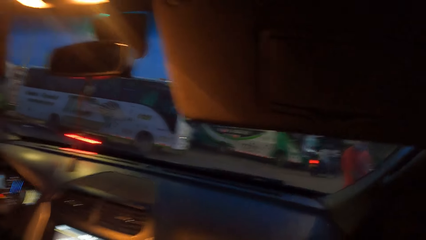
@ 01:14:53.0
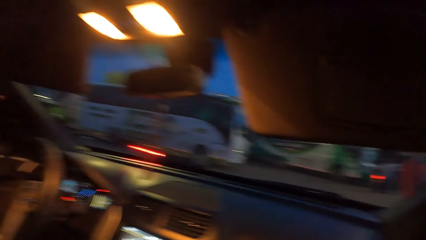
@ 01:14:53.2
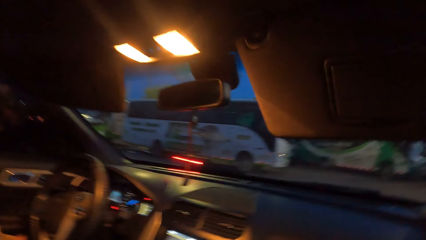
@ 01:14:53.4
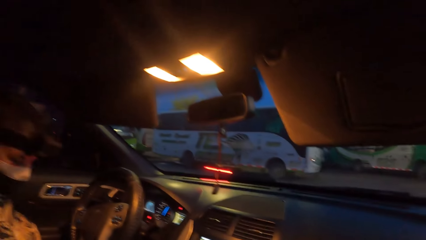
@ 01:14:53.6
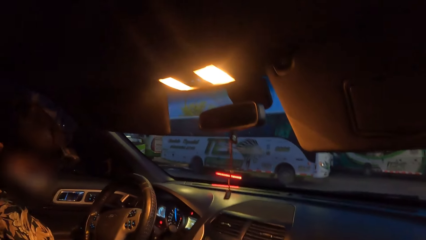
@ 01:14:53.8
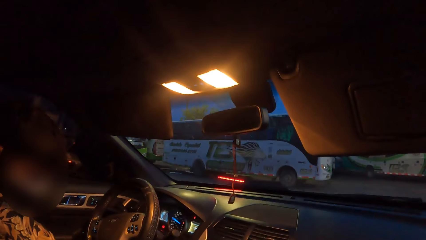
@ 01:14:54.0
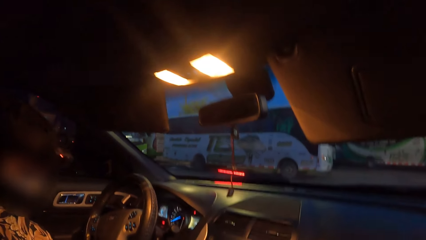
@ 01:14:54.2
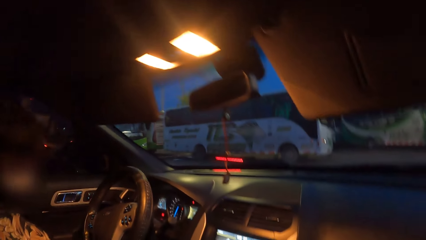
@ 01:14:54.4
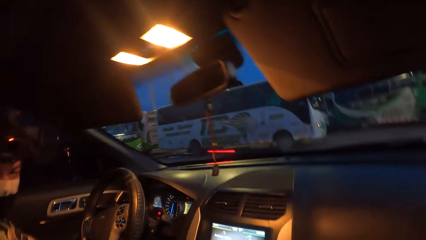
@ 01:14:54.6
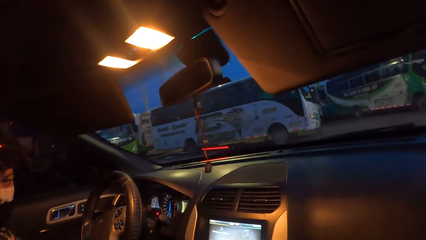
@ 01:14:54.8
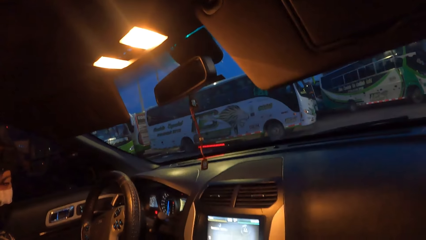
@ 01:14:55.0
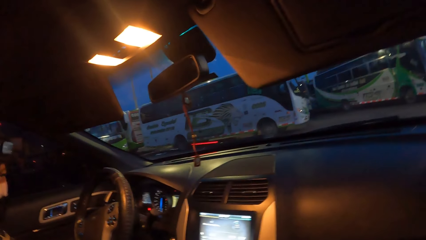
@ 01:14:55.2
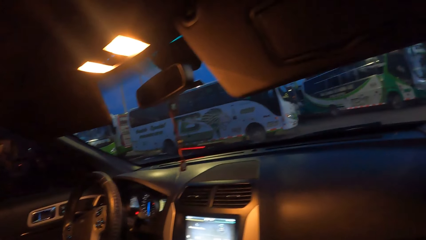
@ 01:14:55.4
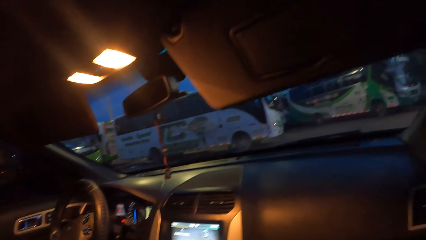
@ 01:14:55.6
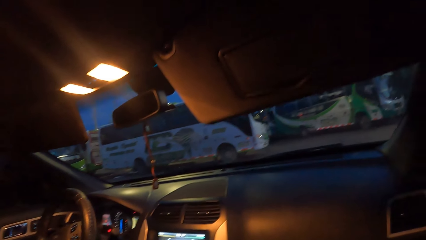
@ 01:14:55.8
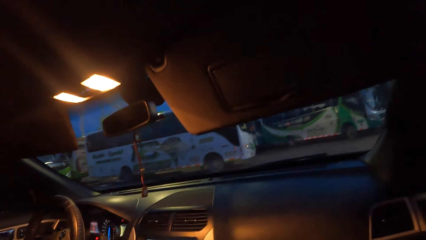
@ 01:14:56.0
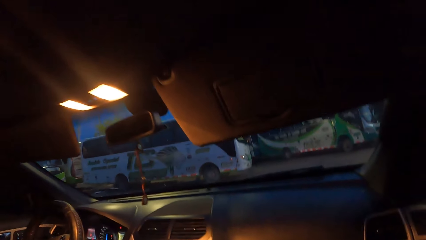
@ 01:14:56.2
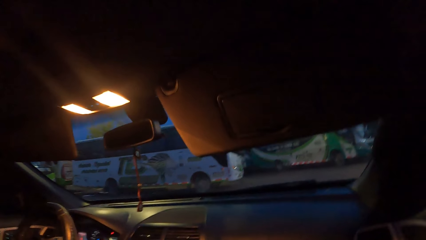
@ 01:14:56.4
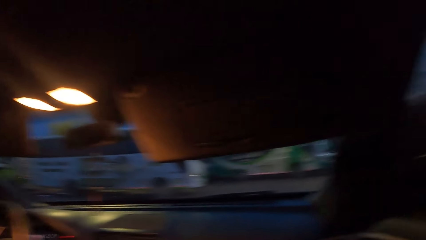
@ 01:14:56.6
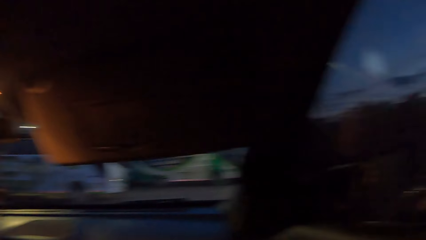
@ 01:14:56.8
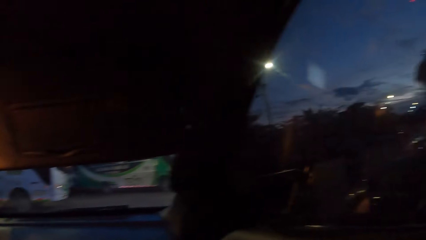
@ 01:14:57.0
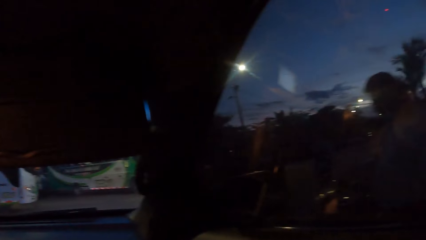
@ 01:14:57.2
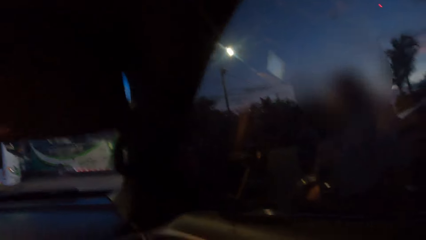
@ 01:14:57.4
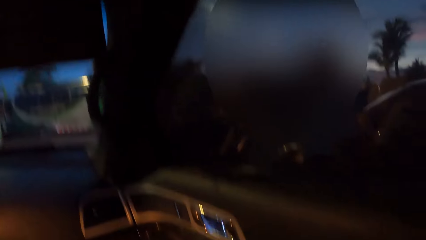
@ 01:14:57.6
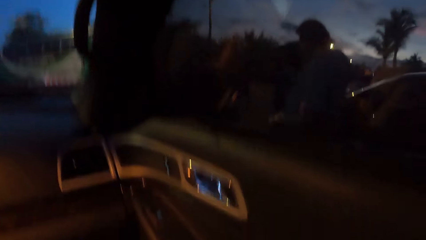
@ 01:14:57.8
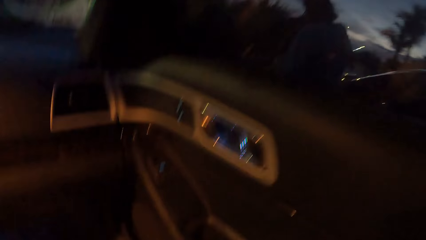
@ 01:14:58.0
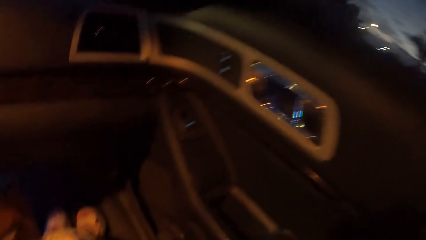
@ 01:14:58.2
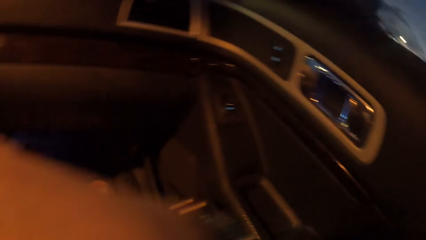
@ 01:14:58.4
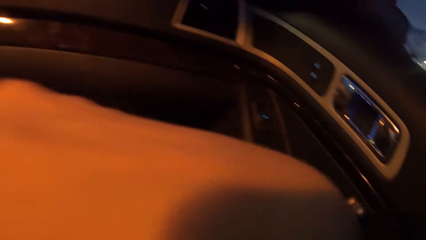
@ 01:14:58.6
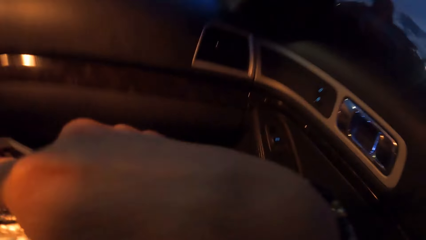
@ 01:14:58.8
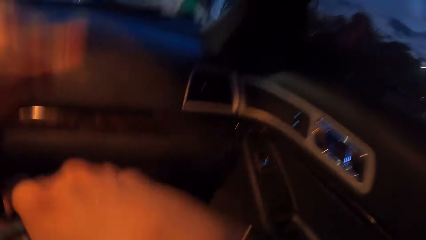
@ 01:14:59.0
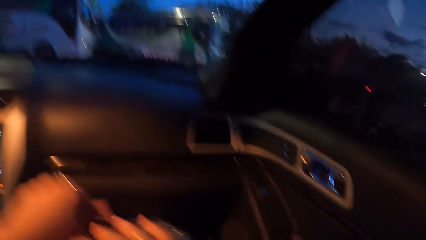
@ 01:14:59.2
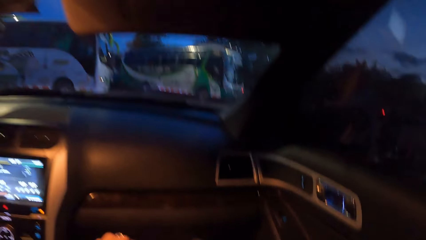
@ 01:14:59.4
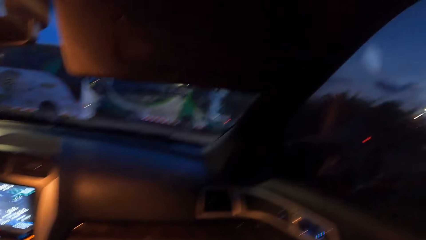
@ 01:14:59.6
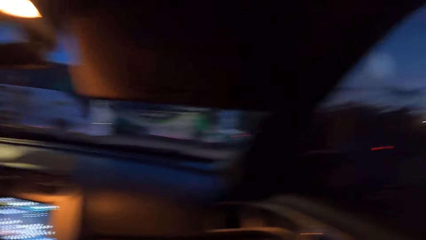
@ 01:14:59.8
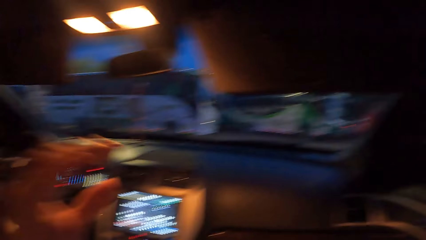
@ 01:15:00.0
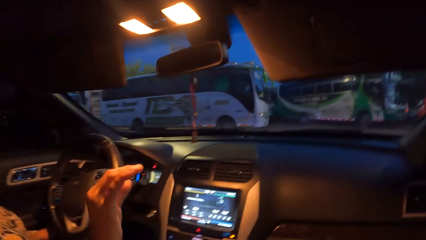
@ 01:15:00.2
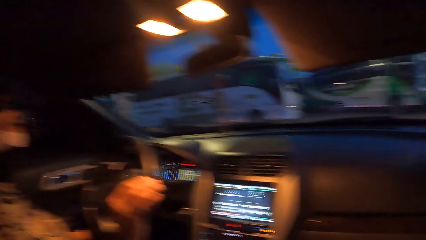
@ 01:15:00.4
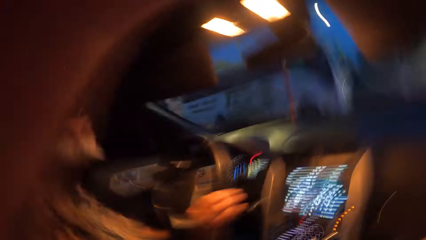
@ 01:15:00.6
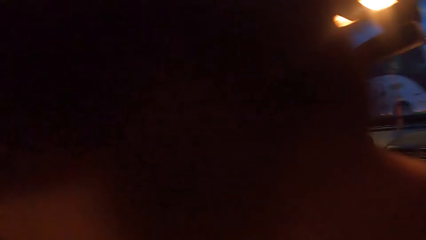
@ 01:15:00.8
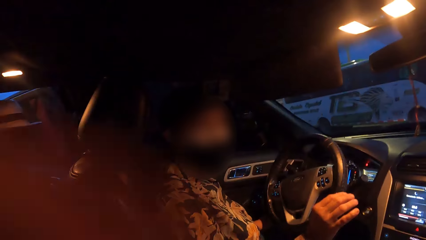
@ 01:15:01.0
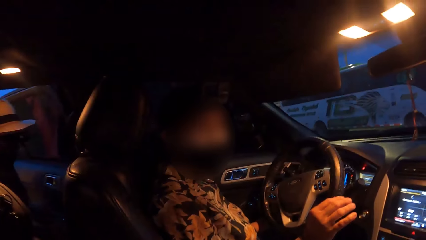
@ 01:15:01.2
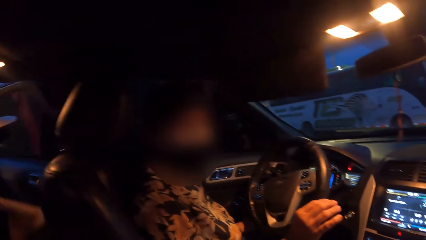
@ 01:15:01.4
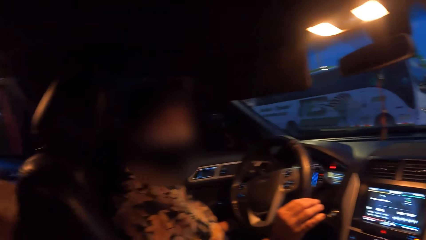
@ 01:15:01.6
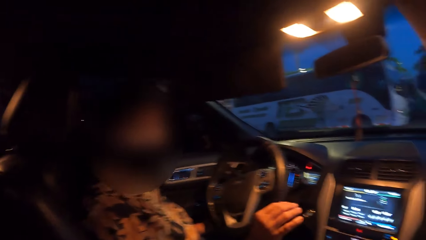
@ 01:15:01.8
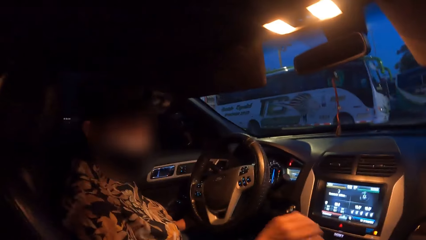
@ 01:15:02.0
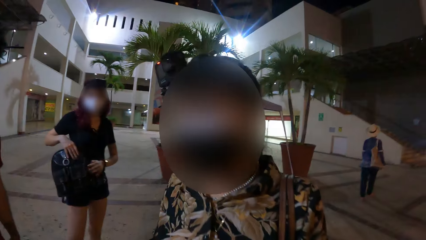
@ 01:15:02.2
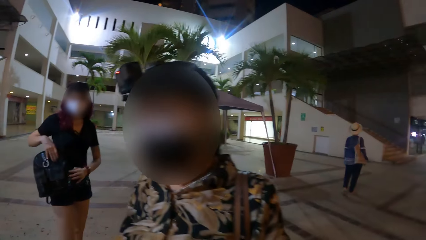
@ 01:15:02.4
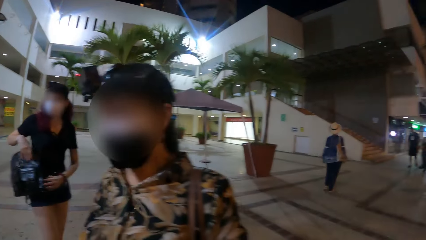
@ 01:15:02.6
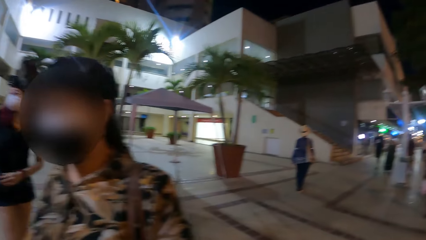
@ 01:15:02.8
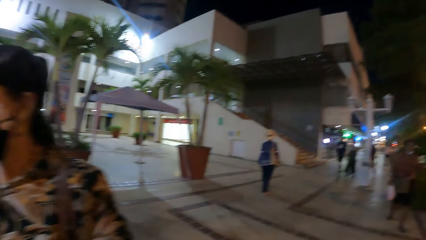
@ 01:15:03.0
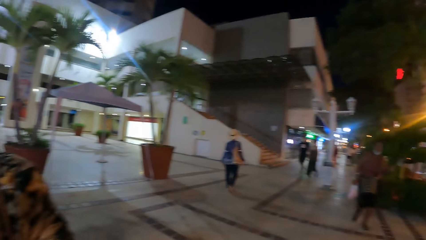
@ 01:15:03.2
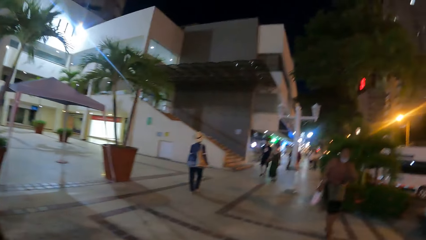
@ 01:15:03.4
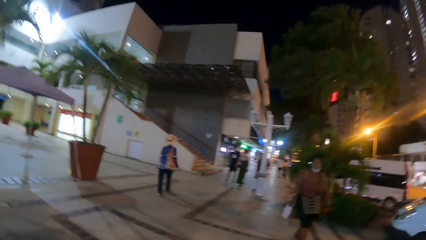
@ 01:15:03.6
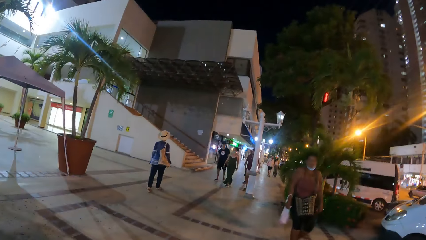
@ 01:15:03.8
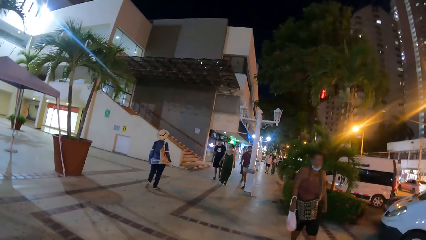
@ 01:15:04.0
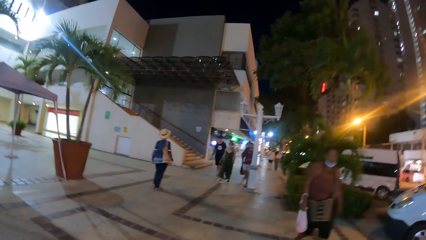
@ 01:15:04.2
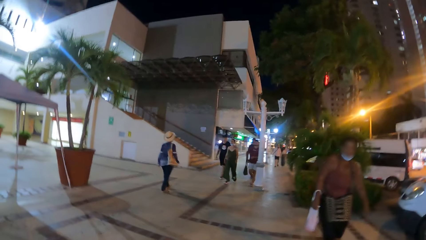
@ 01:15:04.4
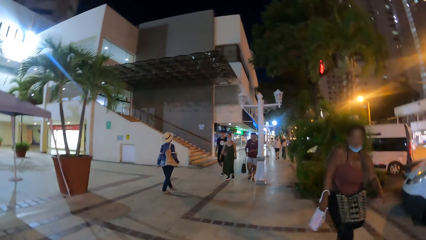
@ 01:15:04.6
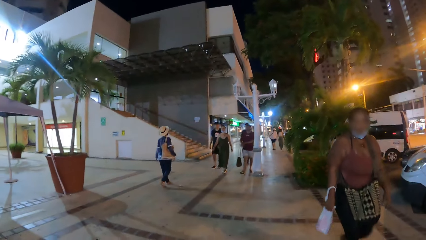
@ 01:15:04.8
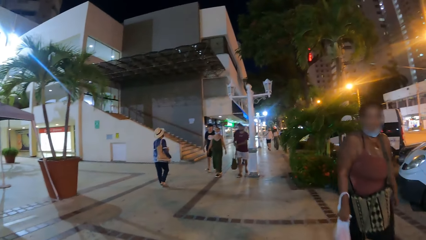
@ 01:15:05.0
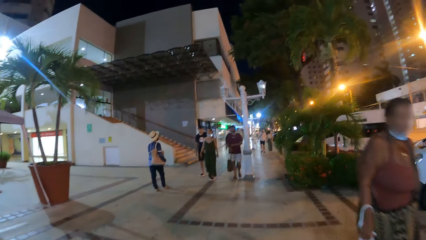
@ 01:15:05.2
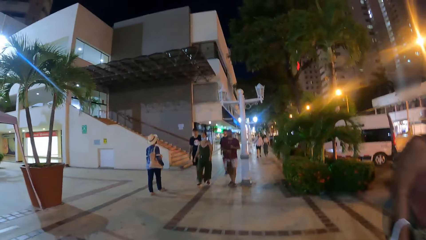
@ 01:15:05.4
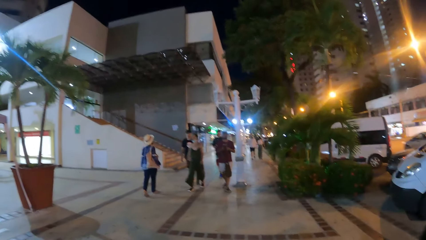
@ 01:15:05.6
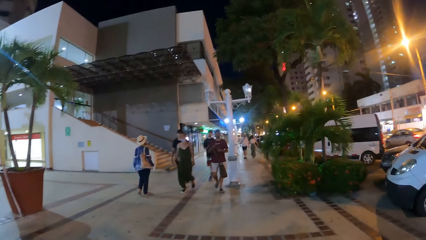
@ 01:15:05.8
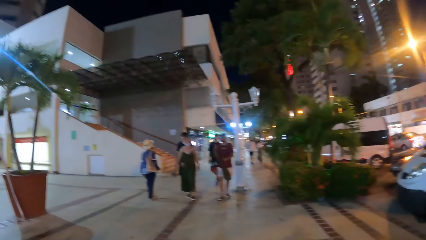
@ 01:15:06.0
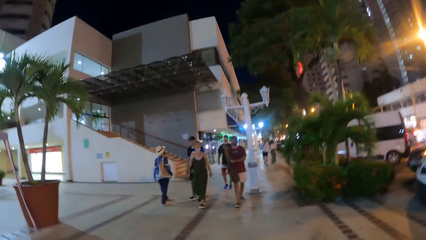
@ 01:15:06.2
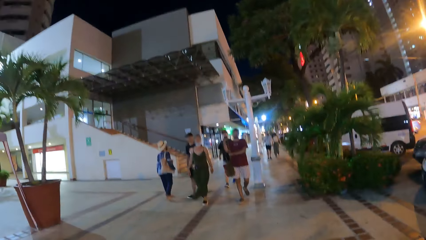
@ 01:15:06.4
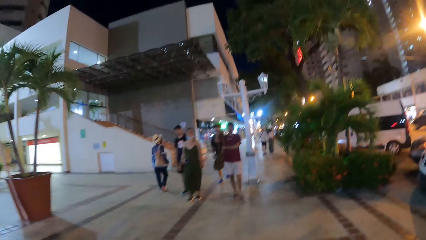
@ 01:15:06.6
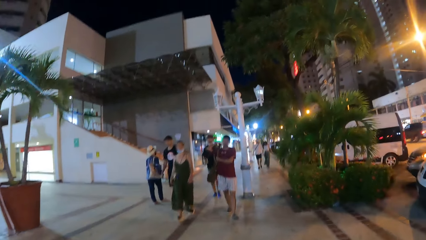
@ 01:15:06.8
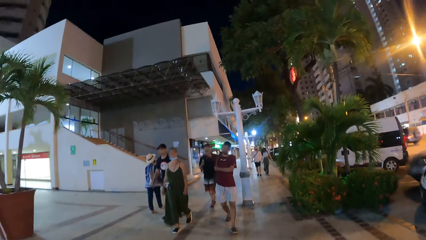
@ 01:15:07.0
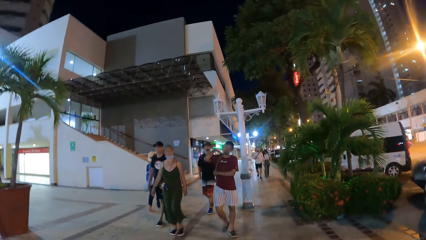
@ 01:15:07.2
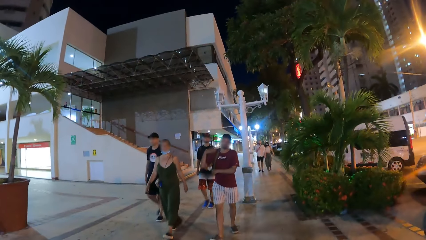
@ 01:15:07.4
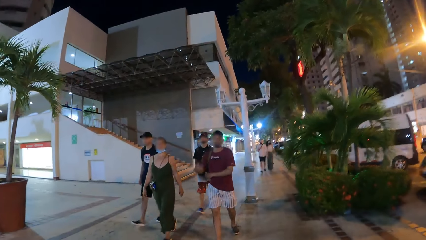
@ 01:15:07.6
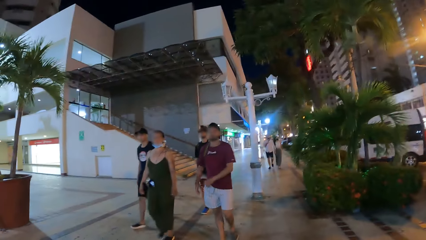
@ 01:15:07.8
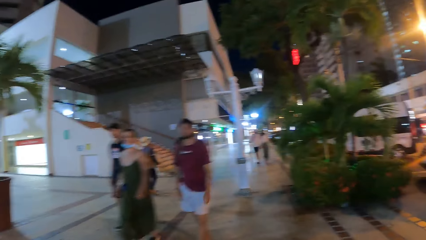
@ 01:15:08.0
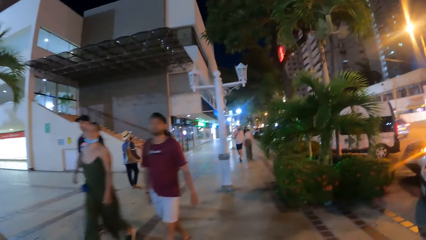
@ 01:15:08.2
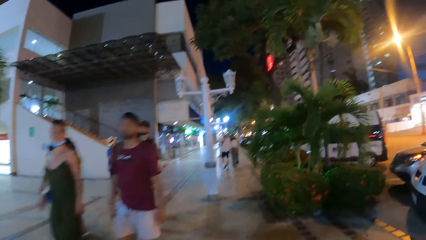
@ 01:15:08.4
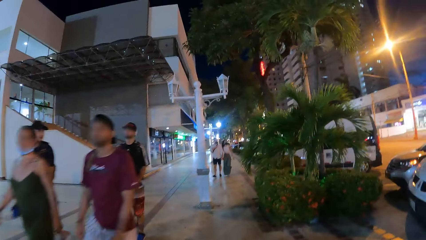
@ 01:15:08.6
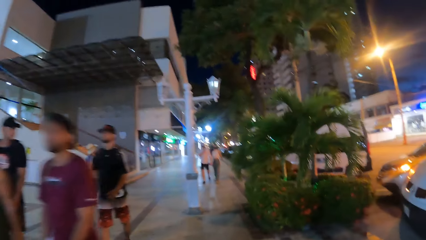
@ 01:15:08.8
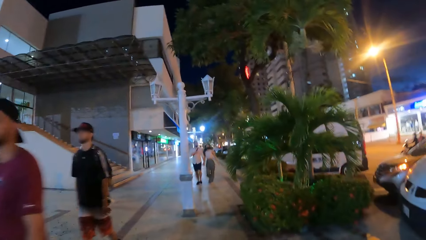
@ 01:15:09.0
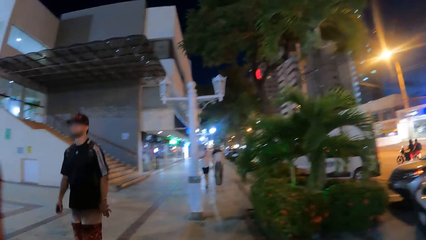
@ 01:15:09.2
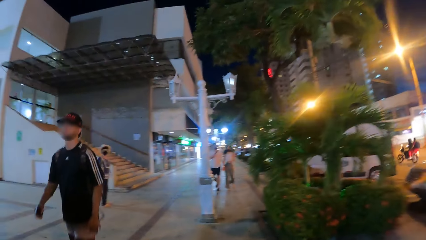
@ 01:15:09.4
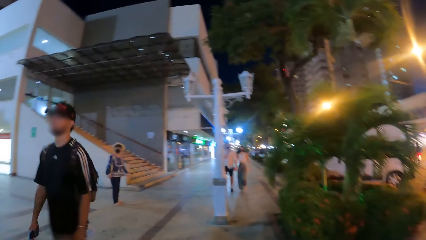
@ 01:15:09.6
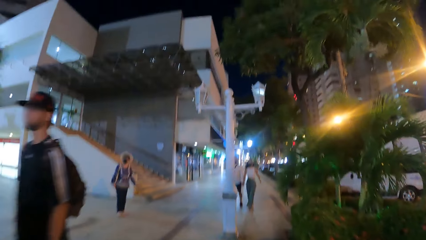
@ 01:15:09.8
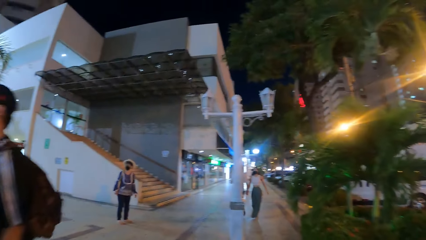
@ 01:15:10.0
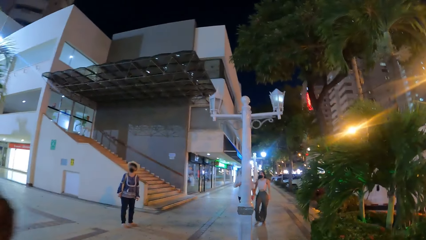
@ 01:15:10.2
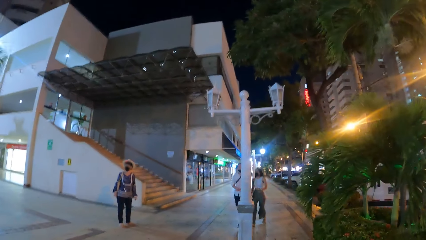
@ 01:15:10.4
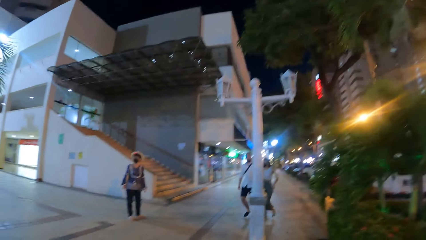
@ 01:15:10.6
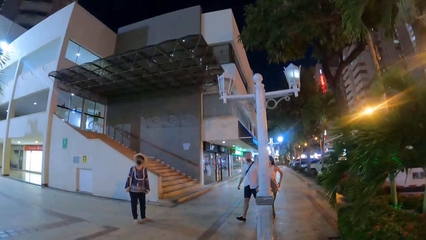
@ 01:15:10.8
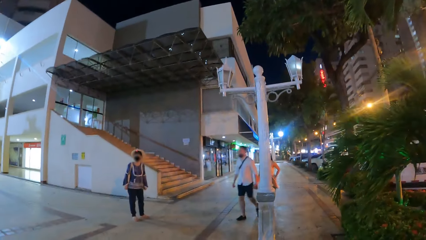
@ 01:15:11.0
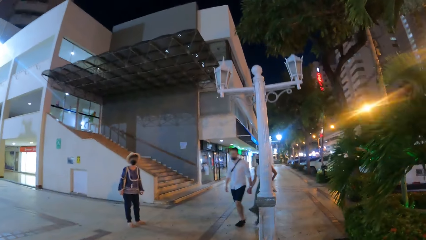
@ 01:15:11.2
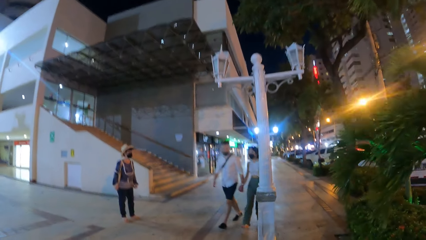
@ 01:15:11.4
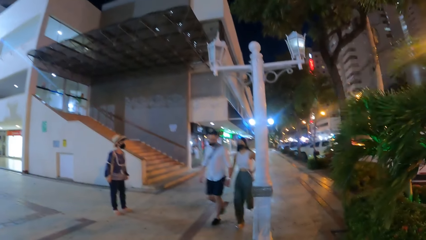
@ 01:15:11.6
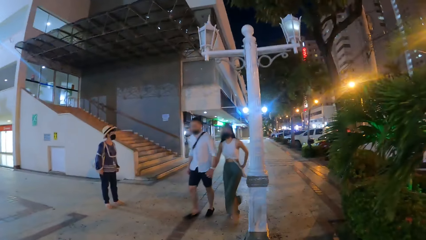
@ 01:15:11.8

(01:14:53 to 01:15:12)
The camera wearer turns the car light on. They walk outside.
